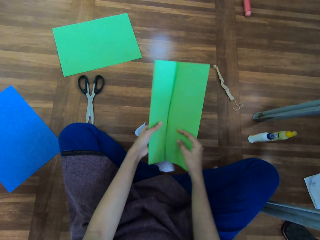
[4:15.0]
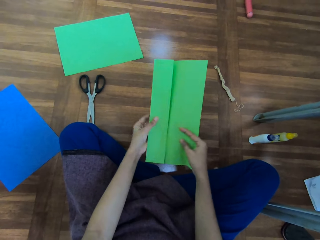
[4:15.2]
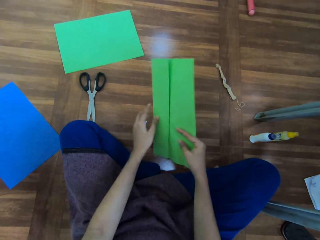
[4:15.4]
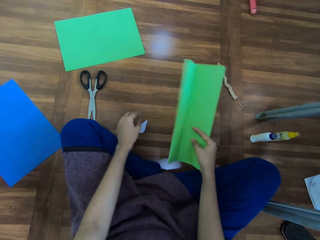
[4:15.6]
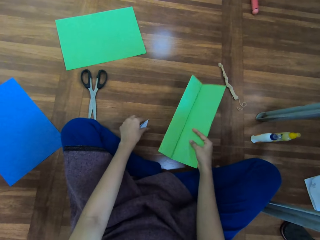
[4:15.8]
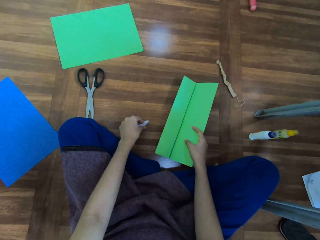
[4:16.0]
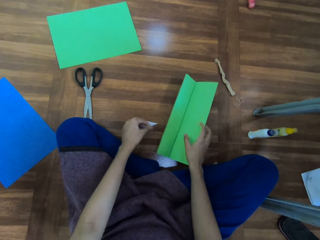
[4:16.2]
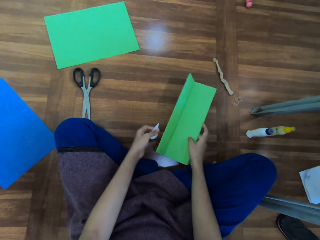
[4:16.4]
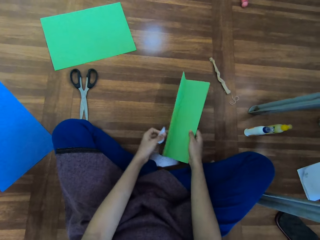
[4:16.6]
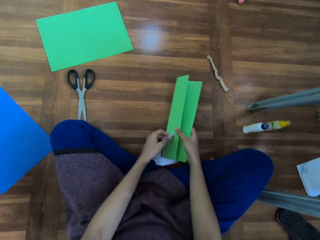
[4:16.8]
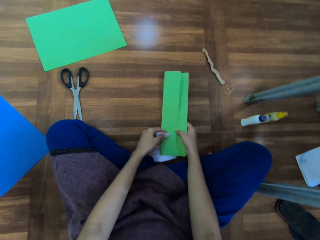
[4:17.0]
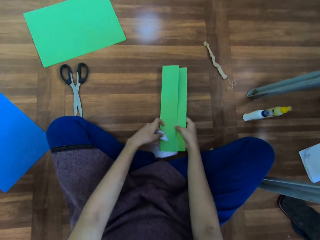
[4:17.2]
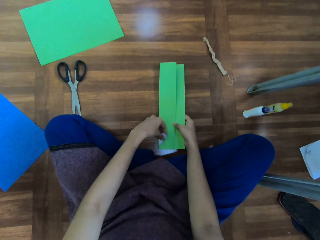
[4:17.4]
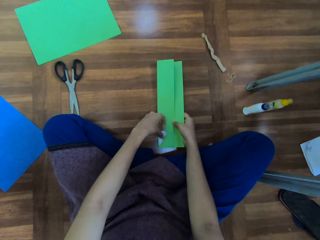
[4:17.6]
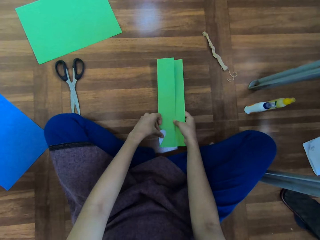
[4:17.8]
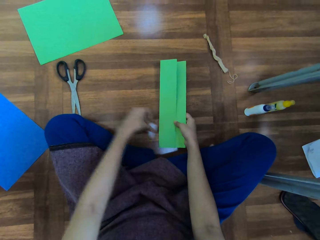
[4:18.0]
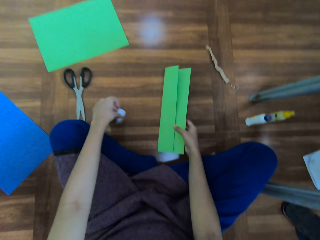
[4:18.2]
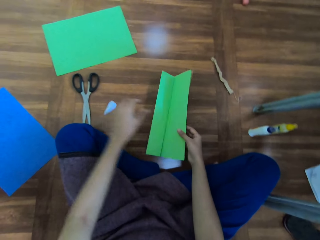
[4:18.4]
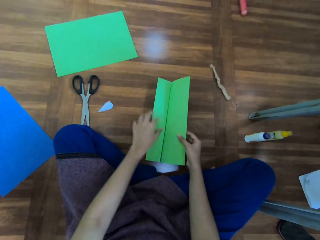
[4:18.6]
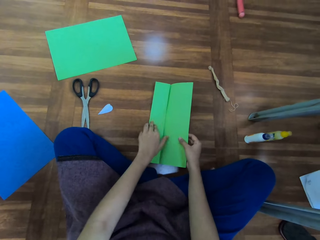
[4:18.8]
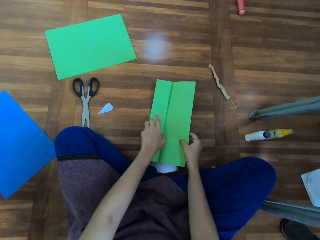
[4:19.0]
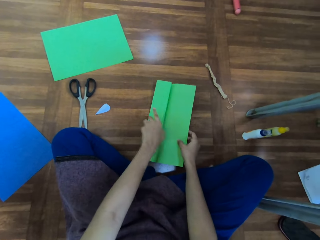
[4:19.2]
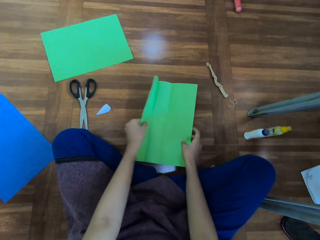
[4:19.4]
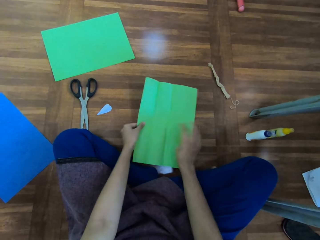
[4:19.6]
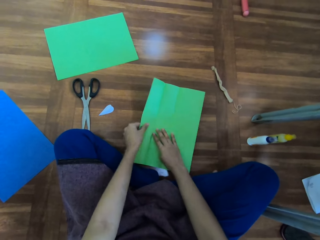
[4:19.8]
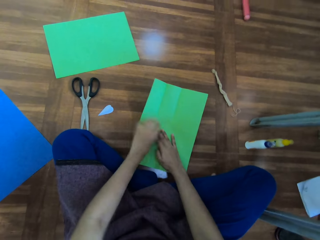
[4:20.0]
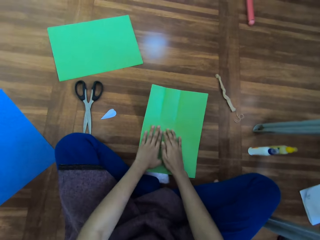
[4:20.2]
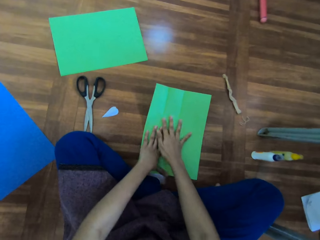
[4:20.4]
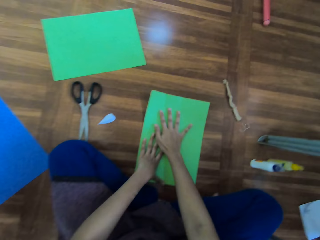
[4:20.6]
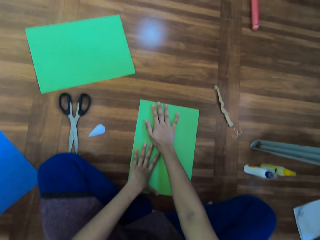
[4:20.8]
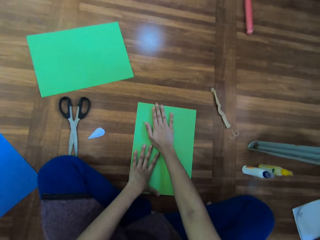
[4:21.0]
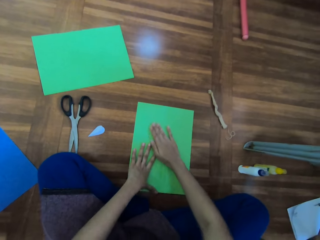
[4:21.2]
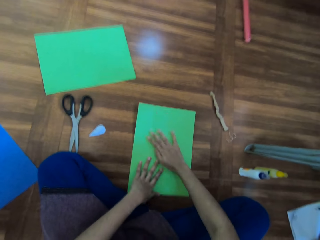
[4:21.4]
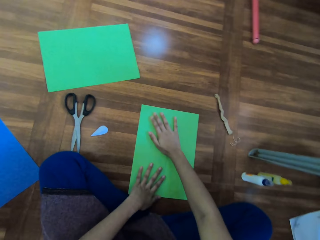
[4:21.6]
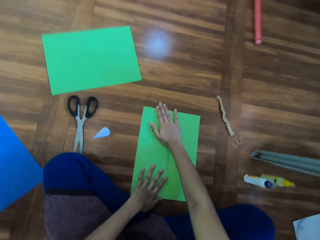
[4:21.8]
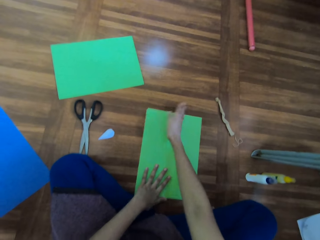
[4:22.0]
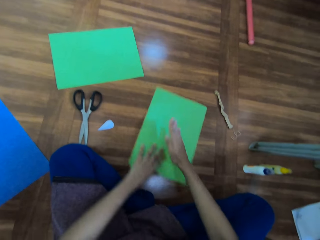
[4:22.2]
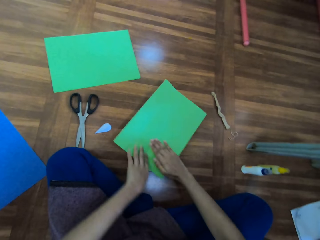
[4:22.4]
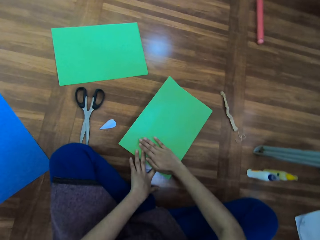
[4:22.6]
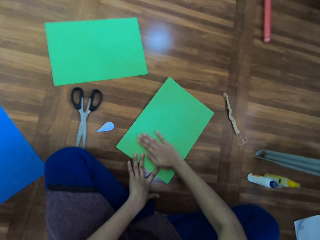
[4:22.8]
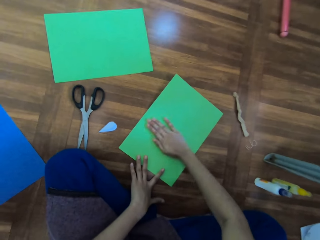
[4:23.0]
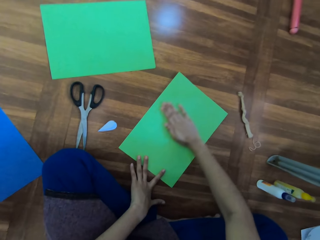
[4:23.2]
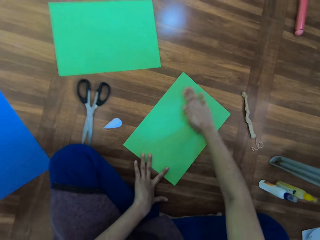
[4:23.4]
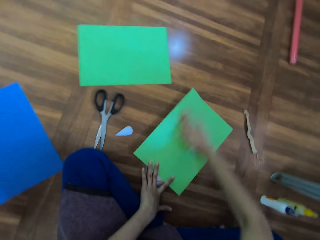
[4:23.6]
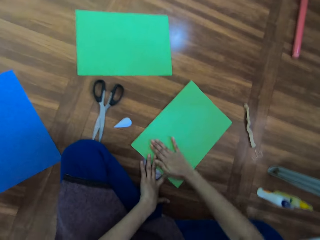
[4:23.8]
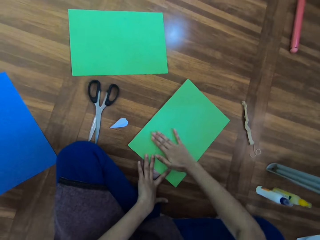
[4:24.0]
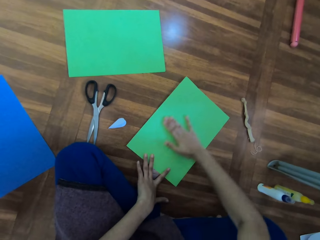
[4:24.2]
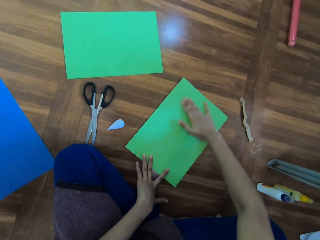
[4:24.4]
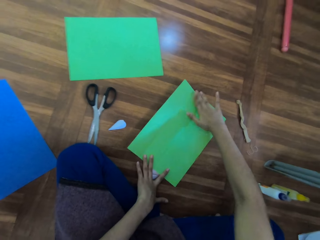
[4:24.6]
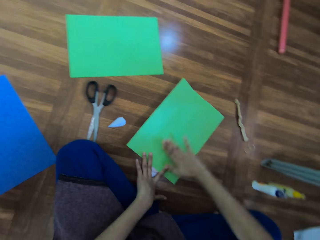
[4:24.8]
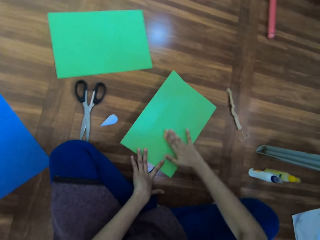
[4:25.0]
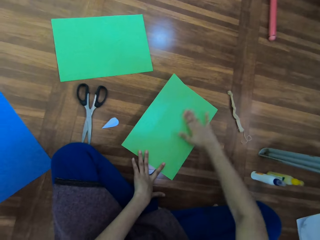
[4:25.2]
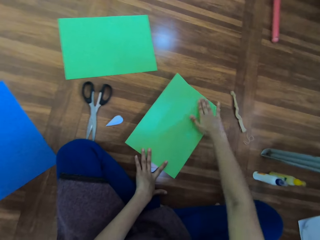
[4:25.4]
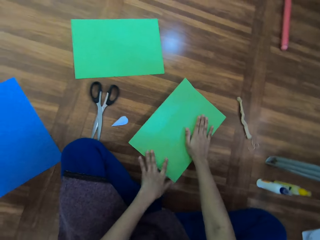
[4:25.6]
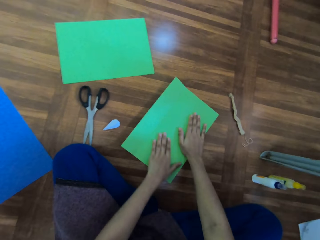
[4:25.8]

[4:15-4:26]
The camera wearer unfolds a paper on the floor. They look at the manila paper, take the cut piece of manila paper, estimate the cut piece of manila paper, and drop down the cut piece of manila paper. They flatten the paper on the floor.

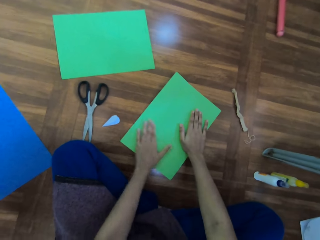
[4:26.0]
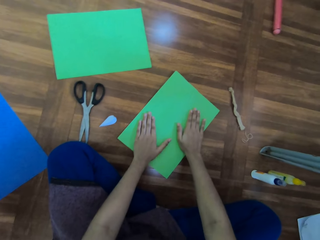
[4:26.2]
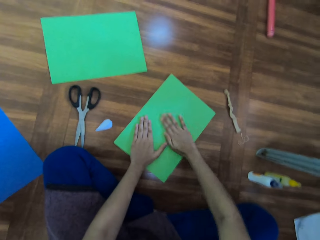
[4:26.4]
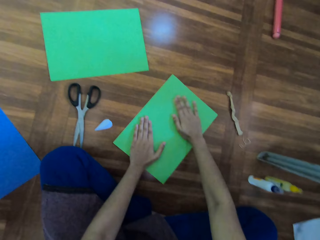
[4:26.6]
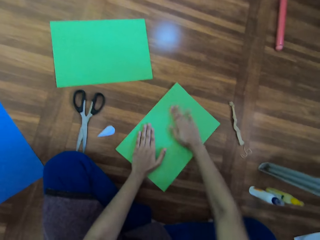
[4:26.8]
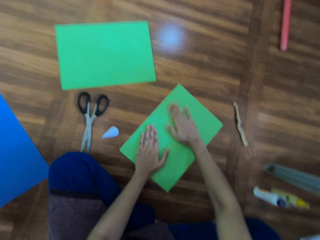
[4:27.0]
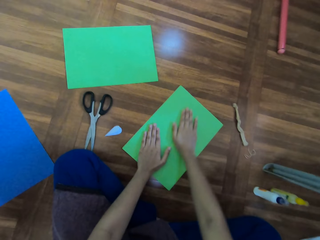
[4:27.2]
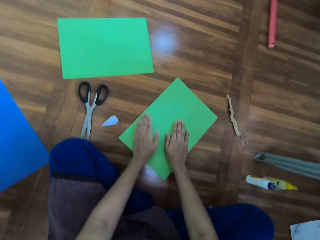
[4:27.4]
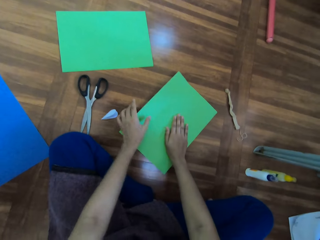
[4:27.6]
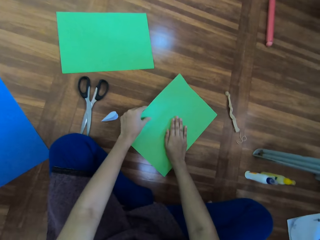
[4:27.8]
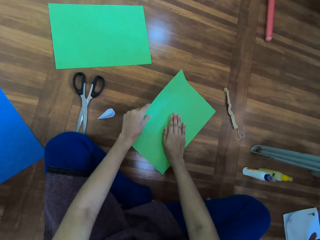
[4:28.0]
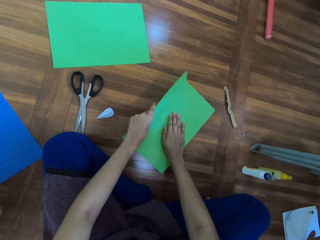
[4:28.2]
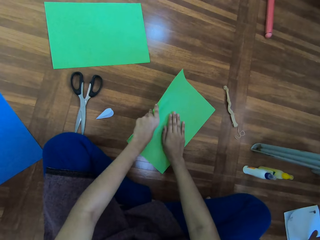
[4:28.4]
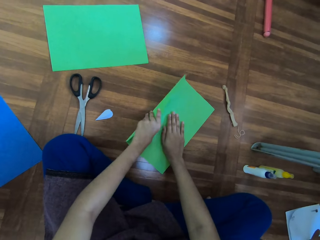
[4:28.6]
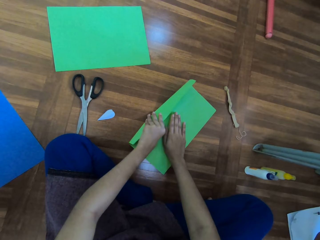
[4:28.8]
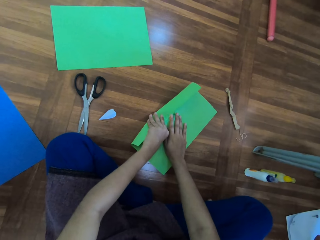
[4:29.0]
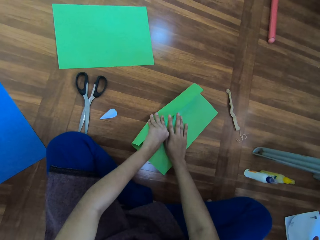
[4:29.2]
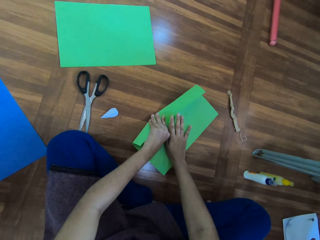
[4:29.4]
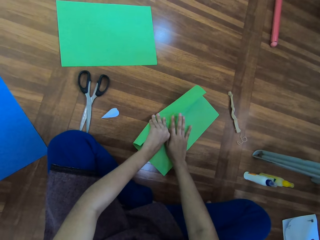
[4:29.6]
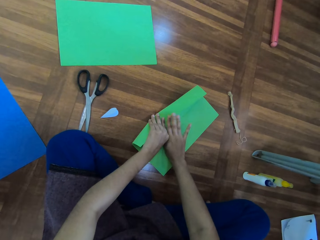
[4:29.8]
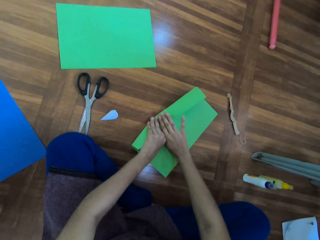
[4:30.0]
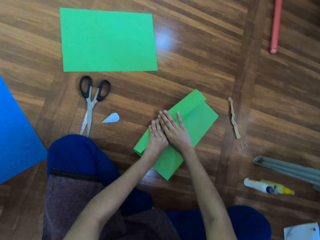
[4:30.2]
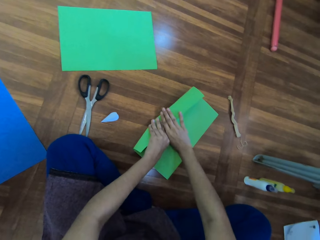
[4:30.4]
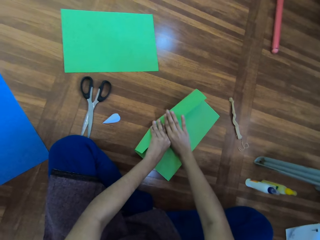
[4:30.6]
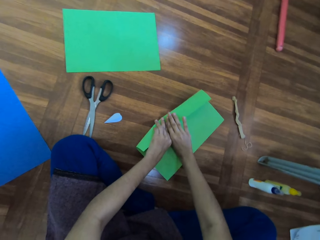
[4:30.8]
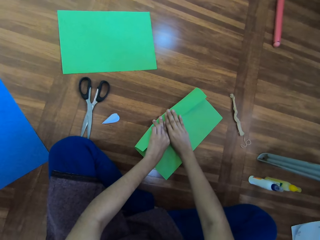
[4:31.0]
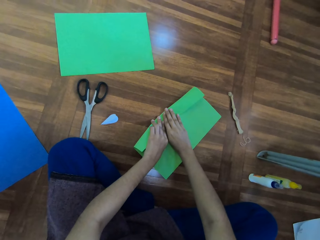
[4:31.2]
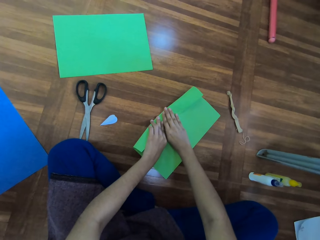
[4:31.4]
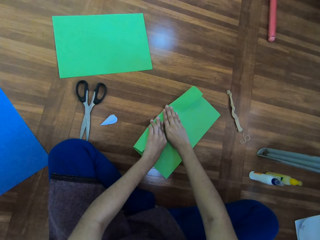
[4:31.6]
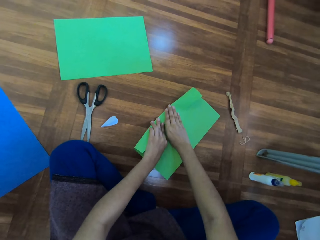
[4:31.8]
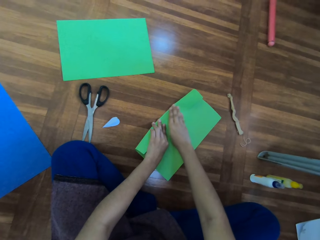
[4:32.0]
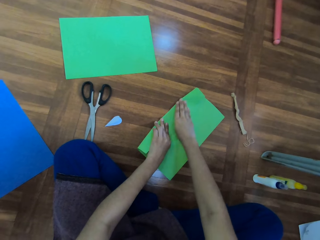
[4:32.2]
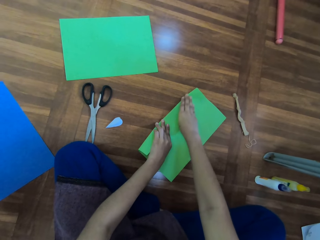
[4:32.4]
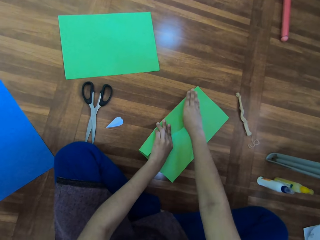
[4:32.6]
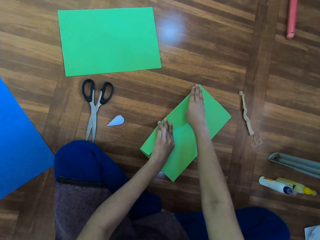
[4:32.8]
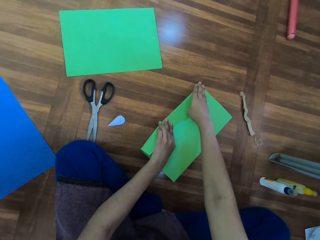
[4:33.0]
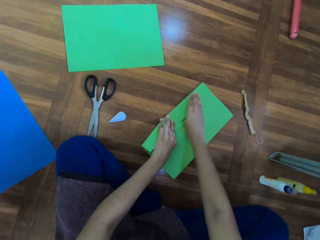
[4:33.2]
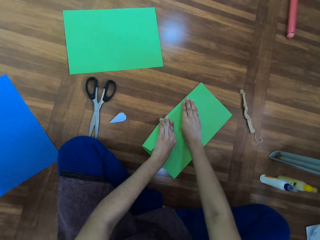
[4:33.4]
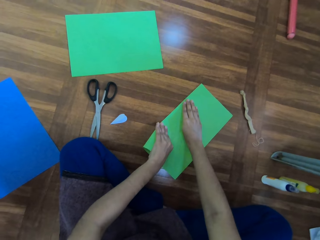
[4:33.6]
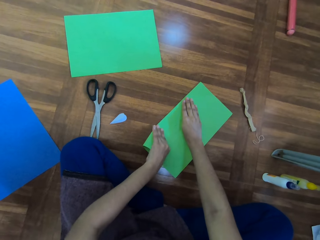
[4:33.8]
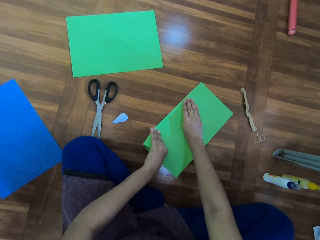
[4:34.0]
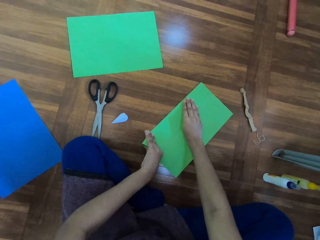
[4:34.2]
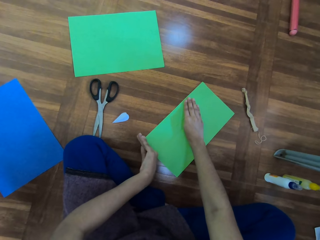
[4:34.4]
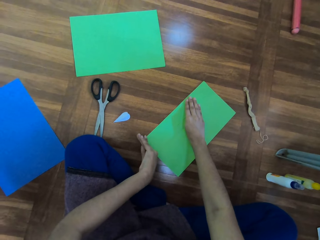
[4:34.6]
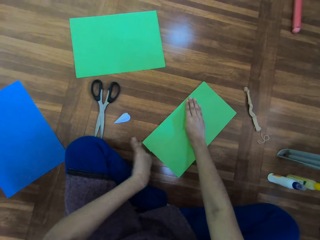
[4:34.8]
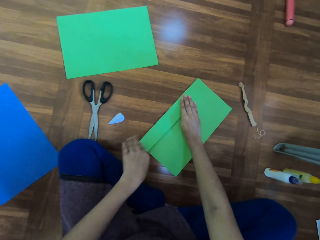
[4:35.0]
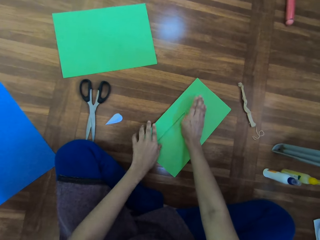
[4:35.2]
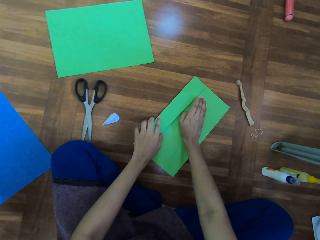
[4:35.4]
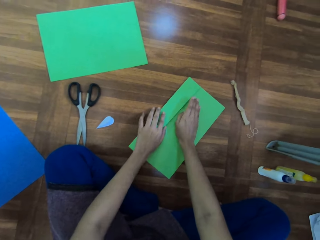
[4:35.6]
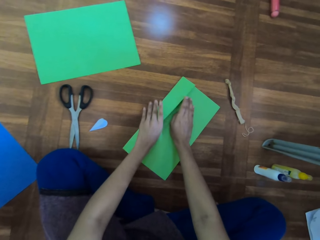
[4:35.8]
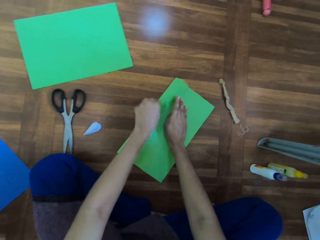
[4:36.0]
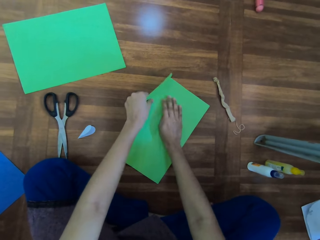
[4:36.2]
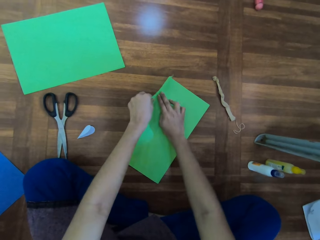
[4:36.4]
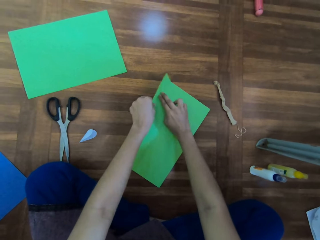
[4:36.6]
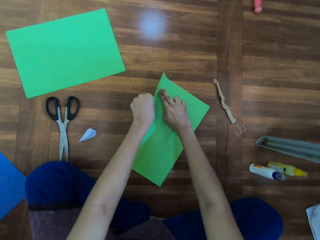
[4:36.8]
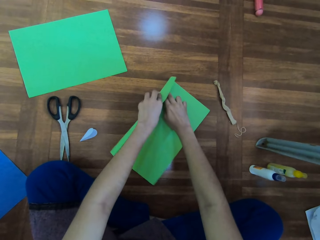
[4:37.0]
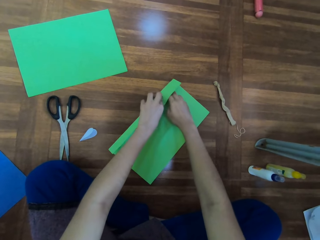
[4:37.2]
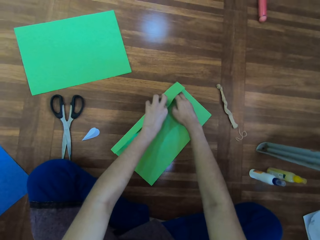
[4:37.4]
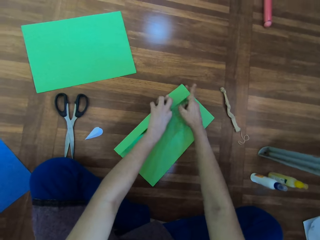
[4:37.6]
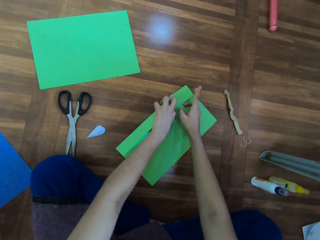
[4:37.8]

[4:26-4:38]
The camera wearer folds the paper on the floor.
